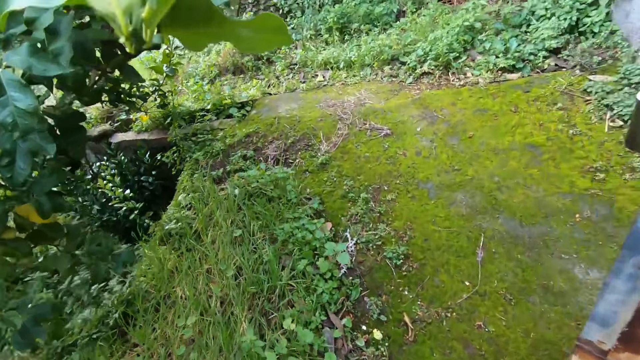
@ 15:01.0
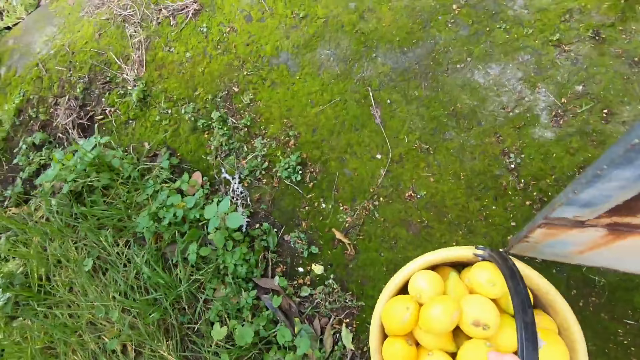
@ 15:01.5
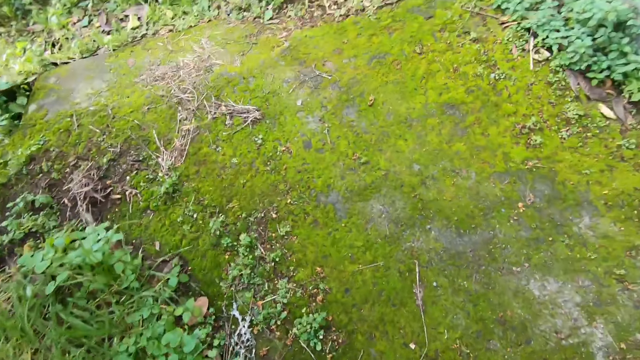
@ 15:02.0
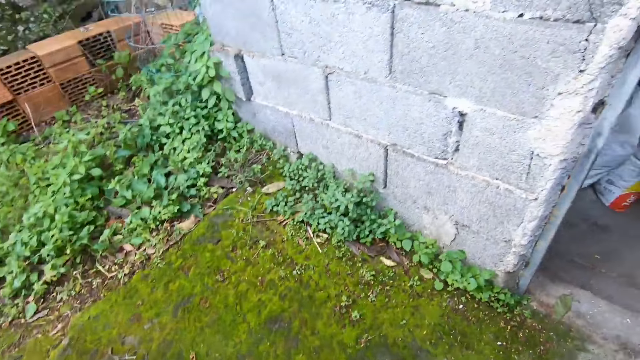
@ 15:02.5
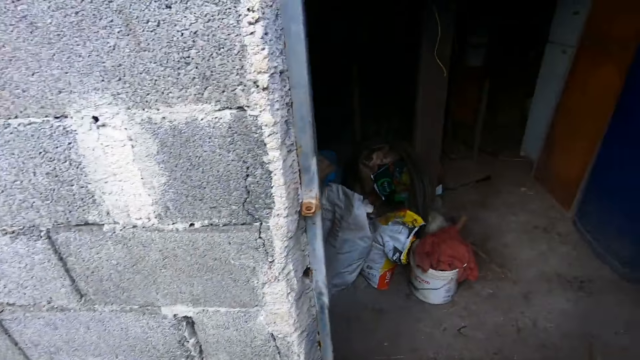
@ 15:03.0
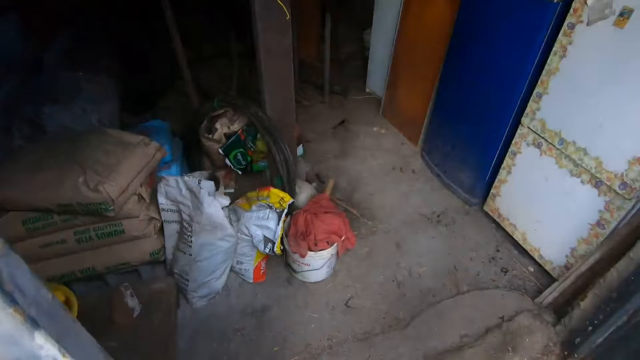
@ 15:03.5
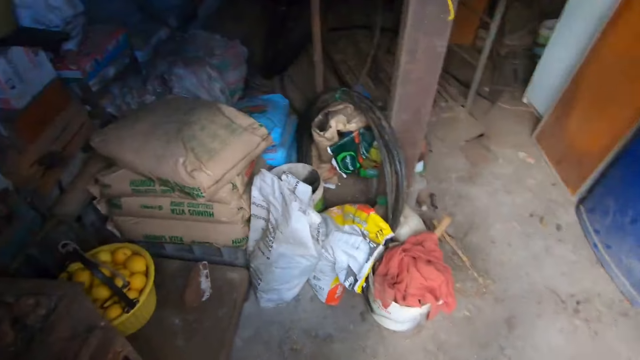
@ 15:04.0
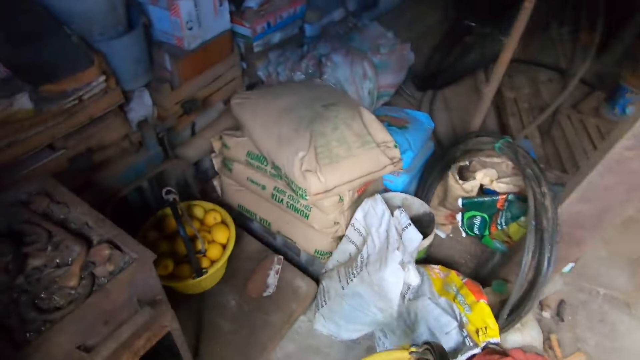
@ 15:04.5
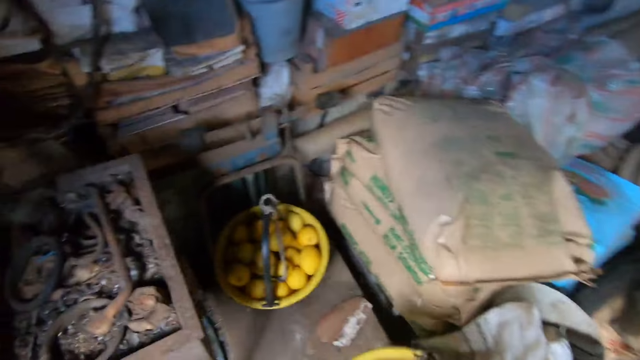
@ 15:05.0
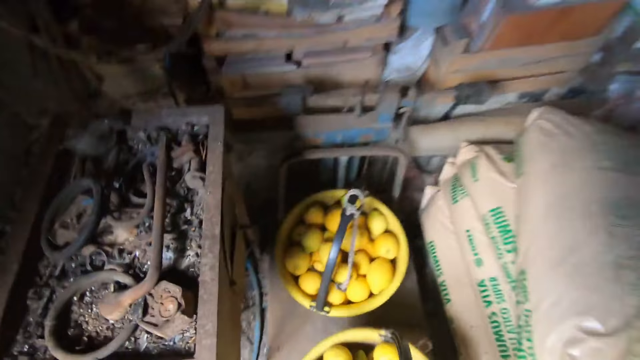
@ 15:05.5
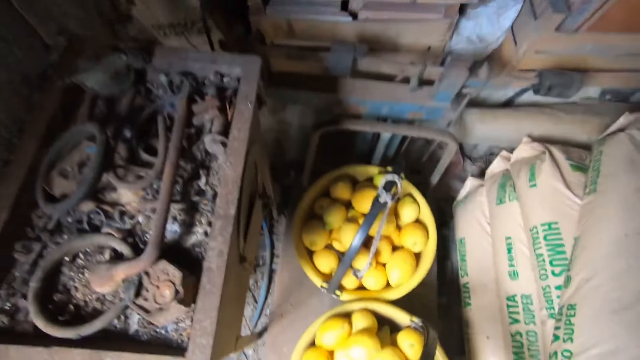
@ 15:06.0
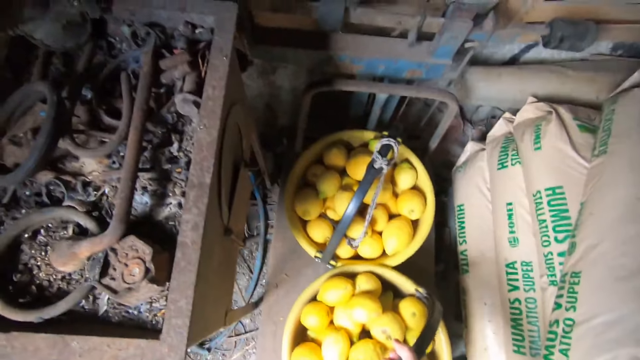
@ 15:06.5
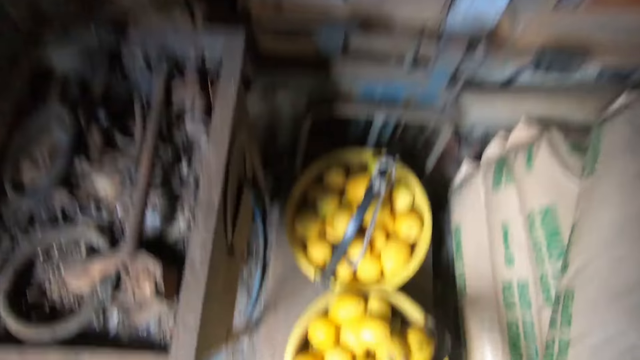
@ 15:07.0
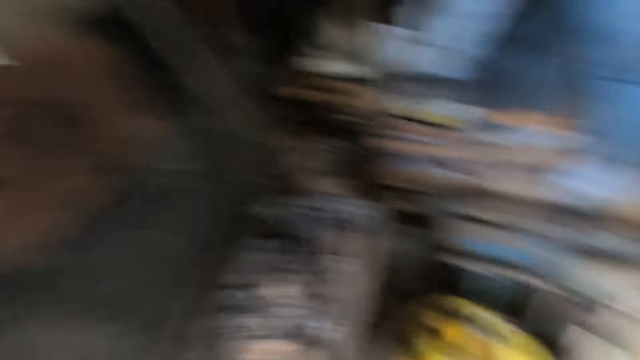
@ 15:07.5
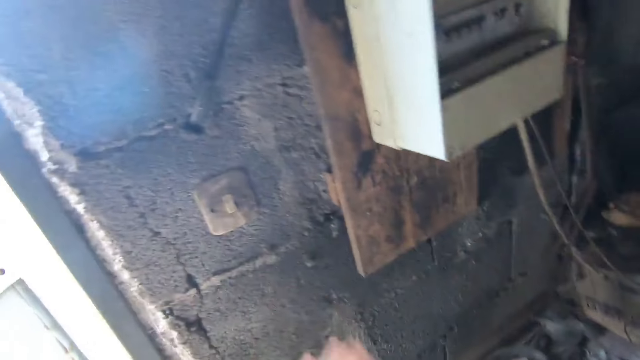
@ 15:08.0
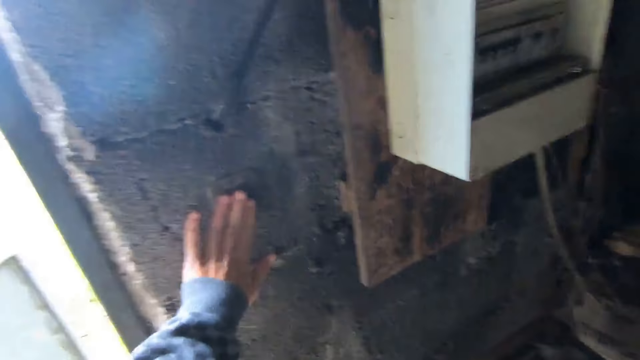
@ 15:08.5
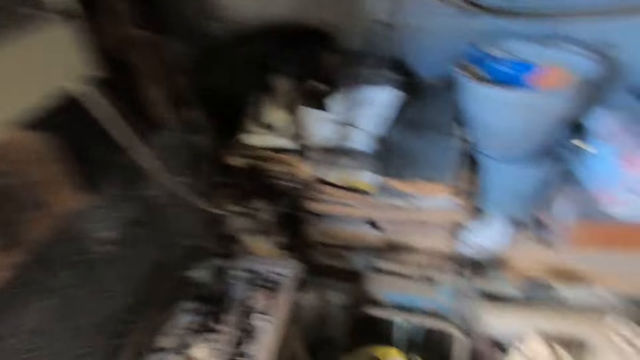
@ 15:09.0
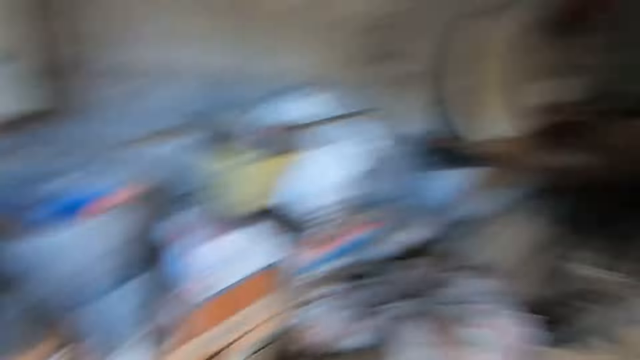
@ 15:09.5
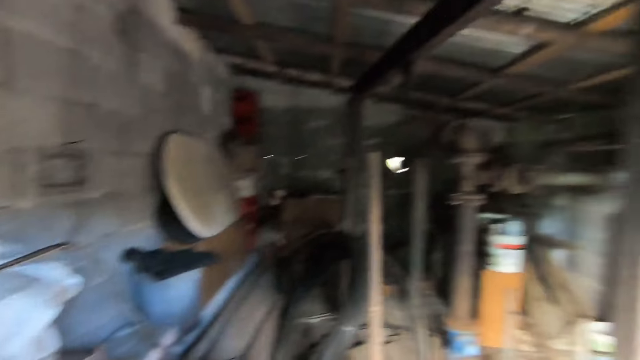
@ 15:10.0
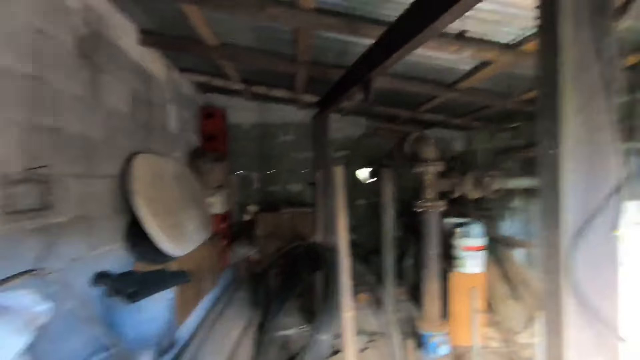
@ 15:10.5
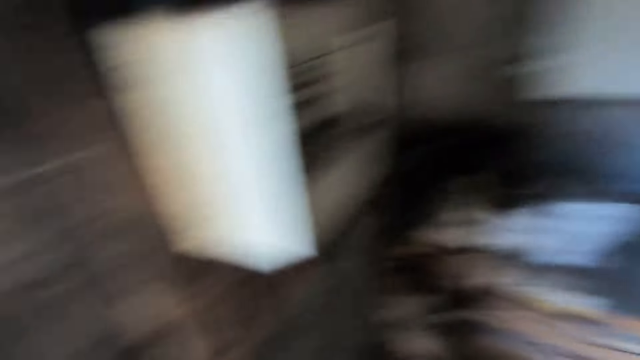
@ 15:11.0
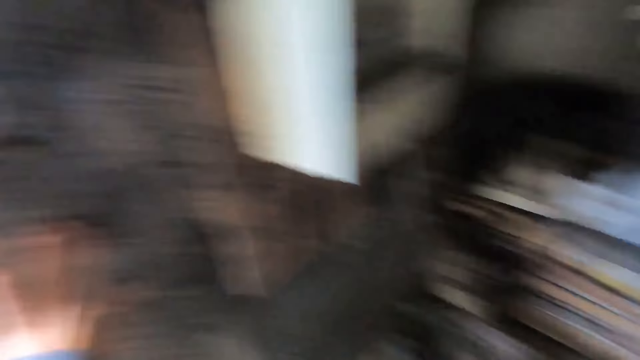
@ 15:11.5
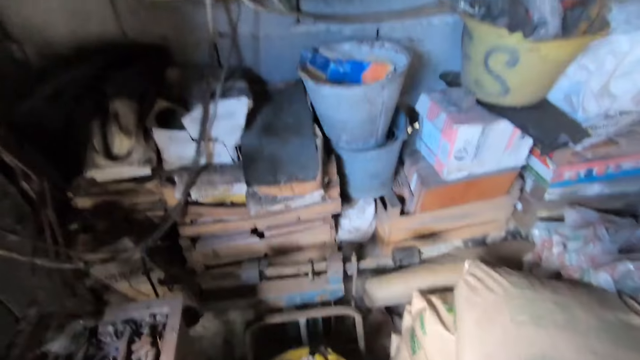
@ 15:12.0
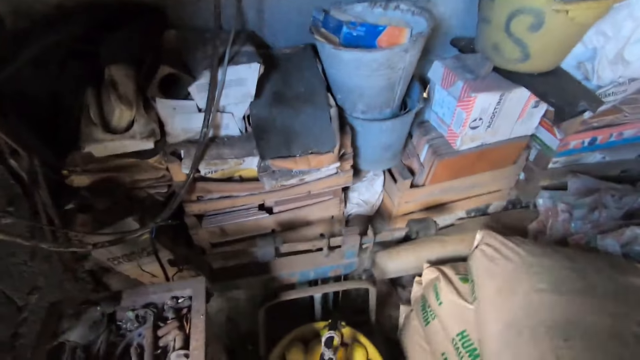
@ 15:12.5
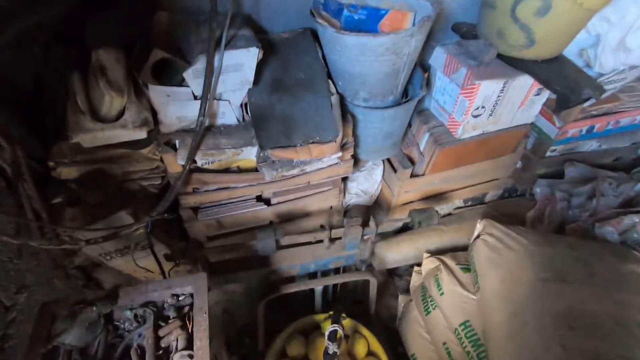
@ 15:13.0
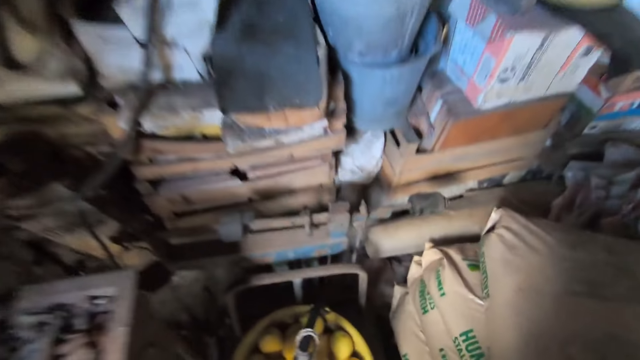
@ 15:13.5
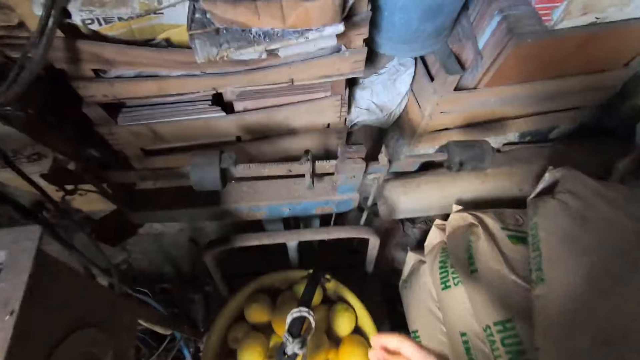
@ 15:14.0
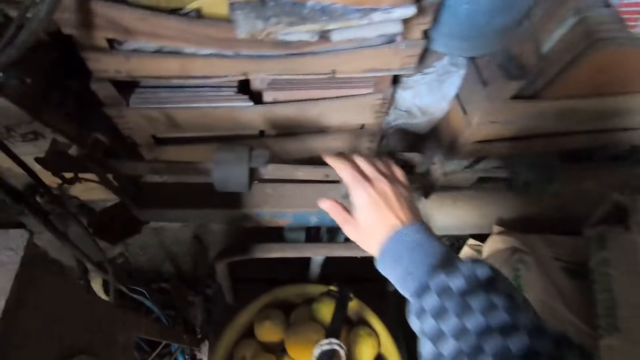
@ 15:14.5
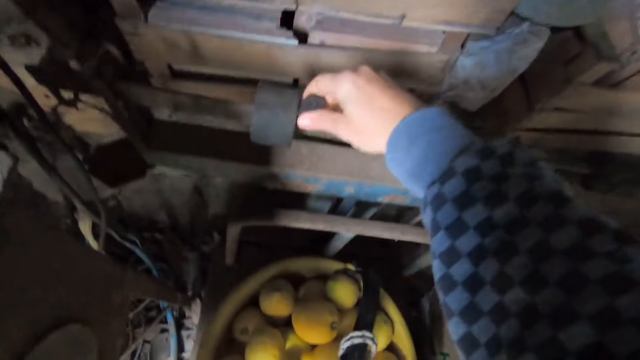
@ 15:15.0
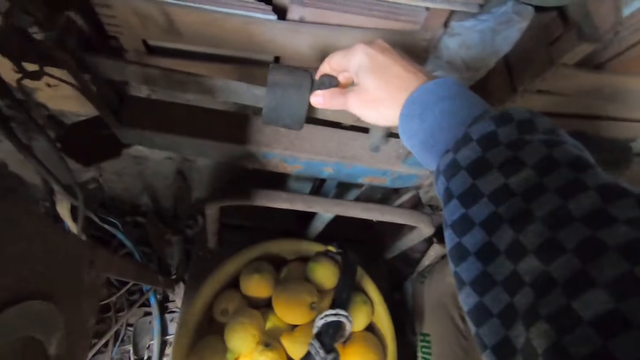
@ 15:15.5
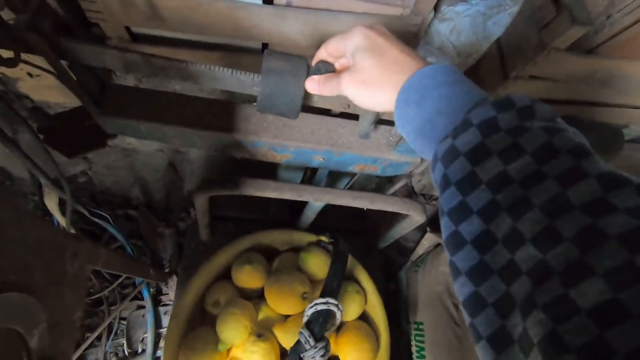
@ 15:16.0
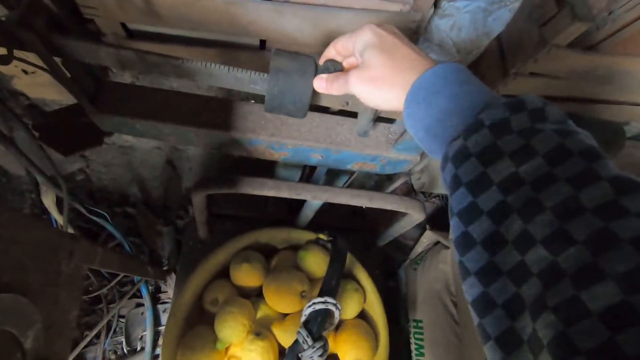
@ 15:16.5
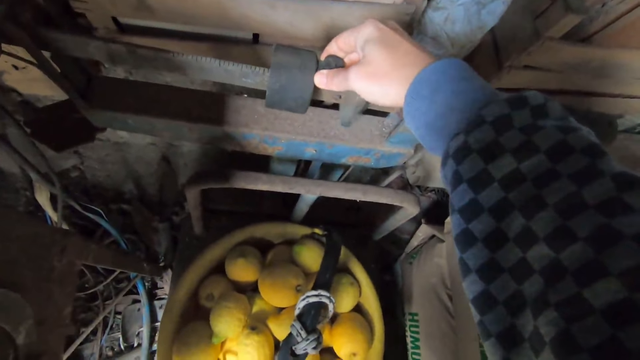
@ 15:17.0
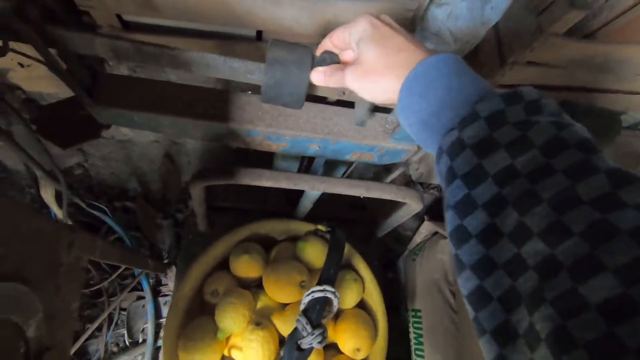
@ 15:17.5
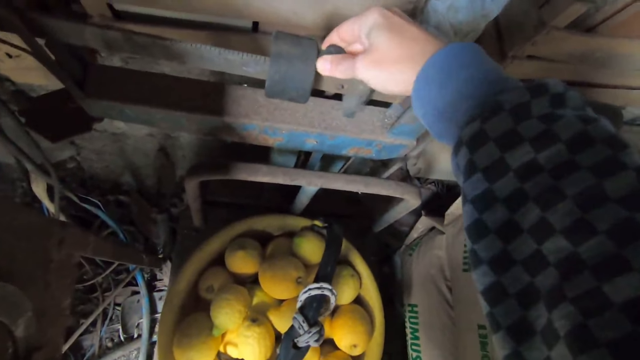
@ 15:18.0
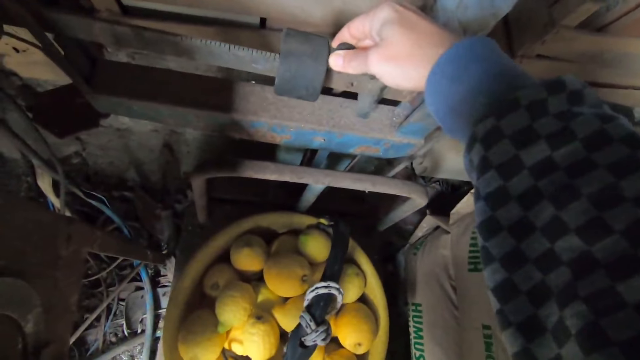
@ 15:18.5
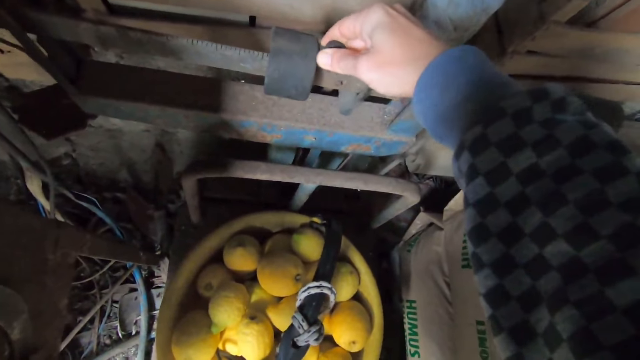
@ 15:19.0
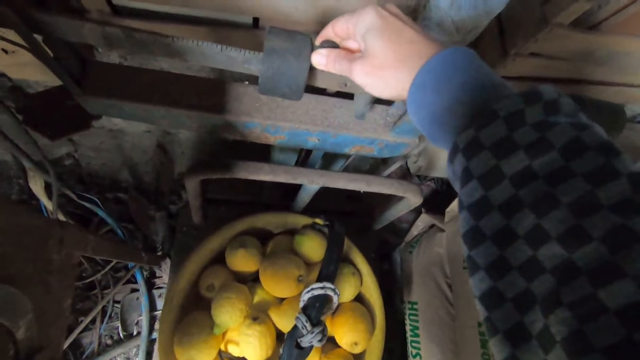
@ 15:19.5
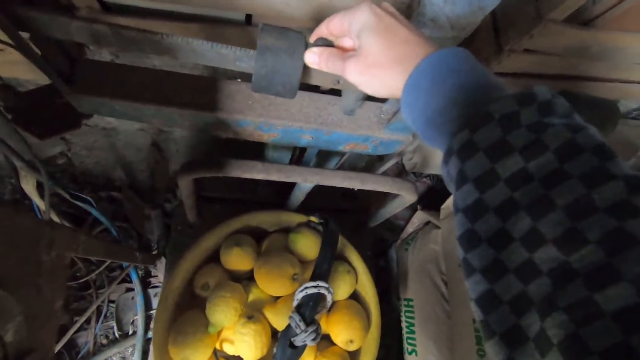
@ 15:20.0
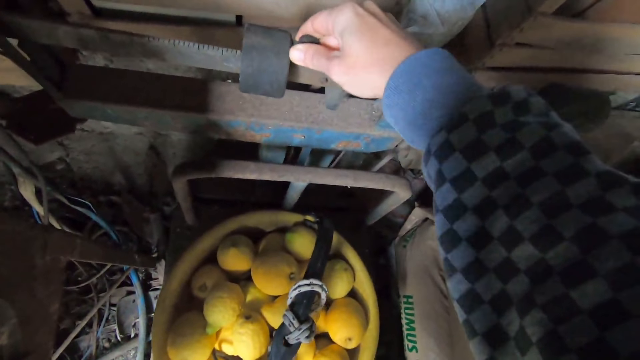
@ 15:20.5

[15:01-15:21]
The camera wearer carries the bucket or basket of lemons. He walks in a house. He drops the basket on the weight scale with his left hand. He turns on the light switch with his left hand. He readjusts the weight scale.
